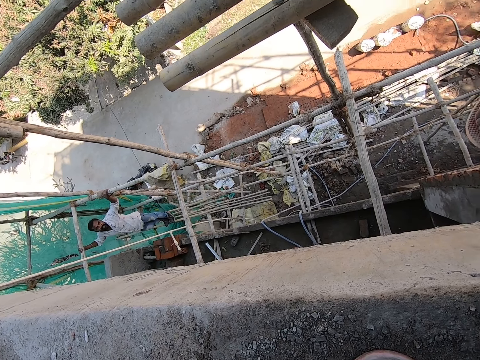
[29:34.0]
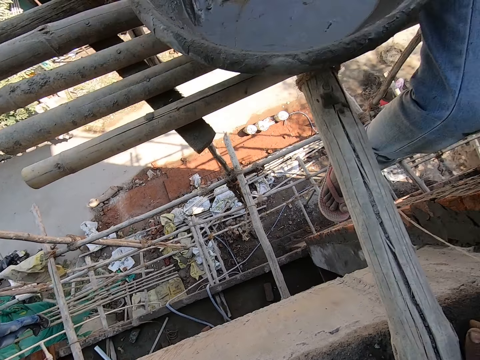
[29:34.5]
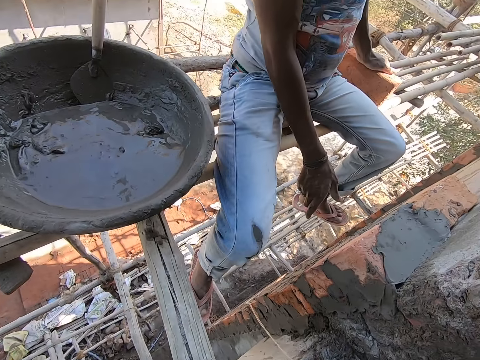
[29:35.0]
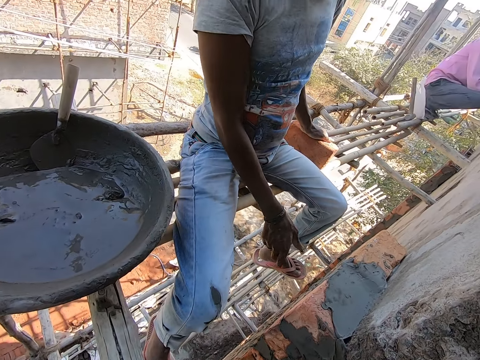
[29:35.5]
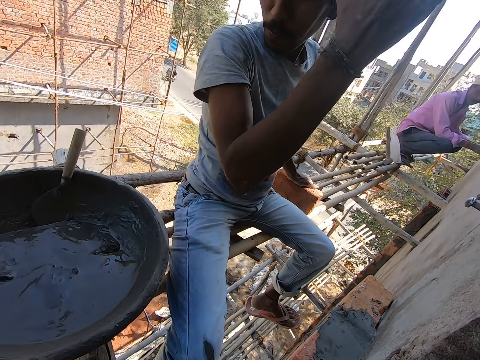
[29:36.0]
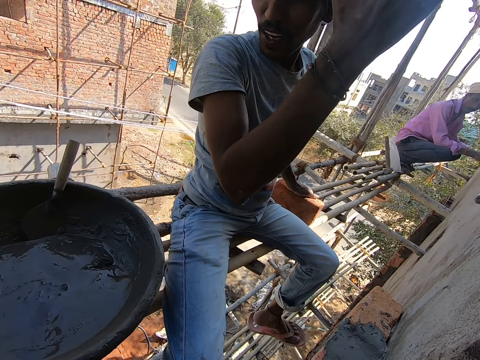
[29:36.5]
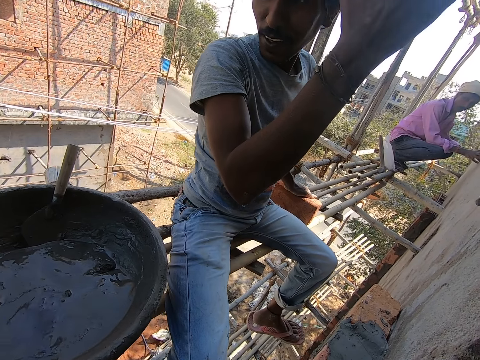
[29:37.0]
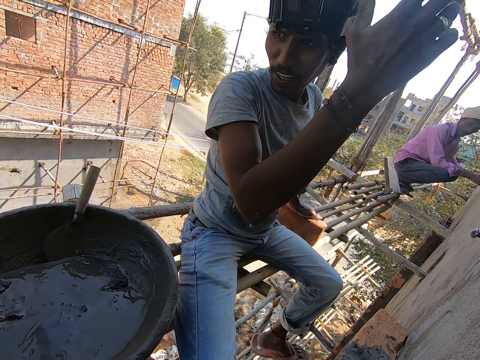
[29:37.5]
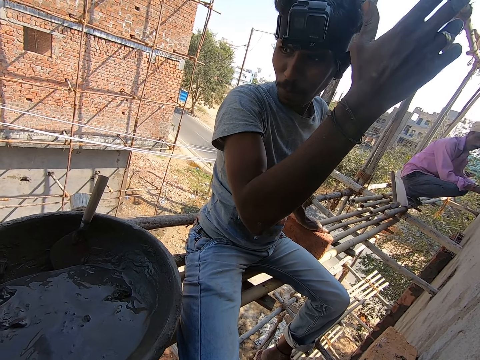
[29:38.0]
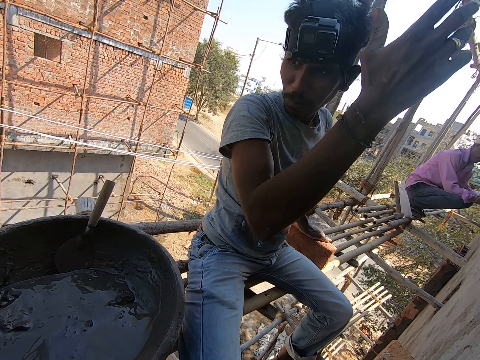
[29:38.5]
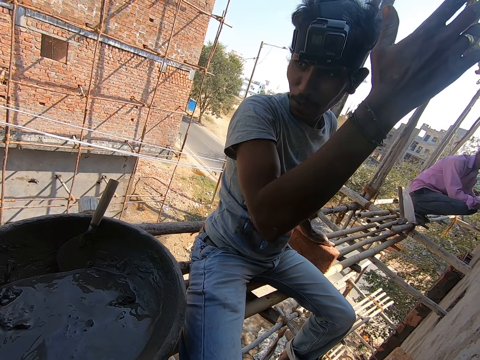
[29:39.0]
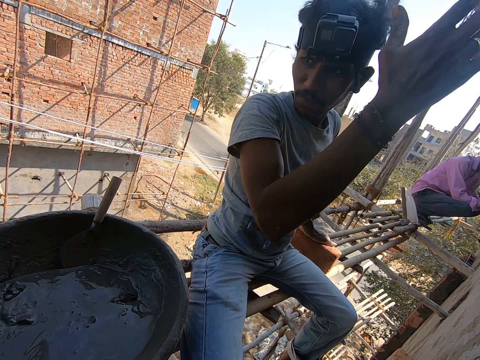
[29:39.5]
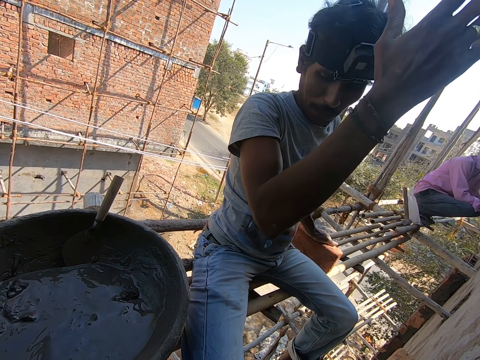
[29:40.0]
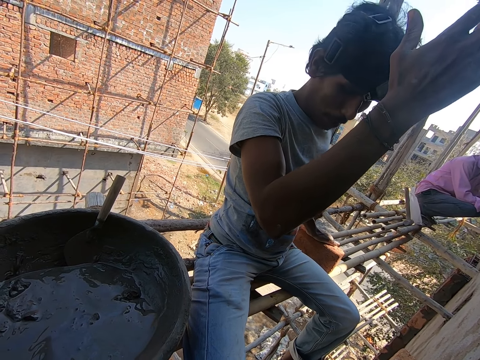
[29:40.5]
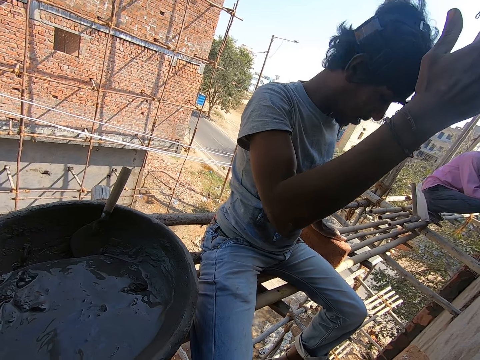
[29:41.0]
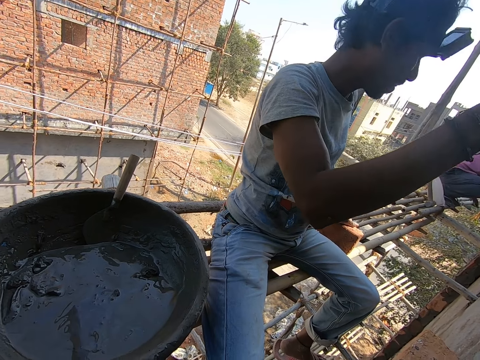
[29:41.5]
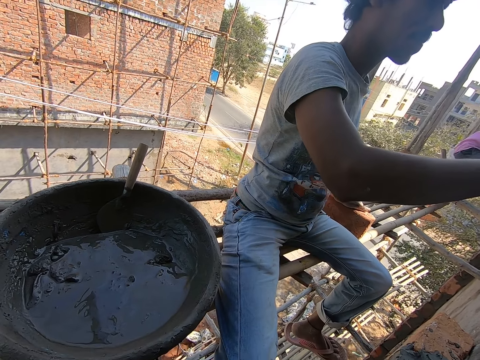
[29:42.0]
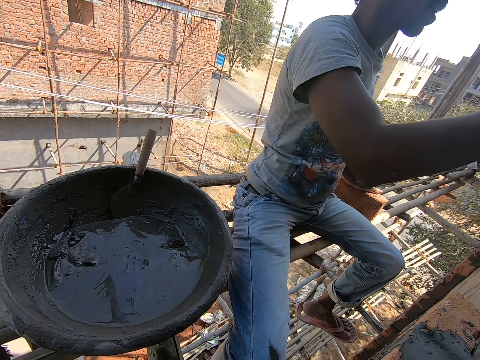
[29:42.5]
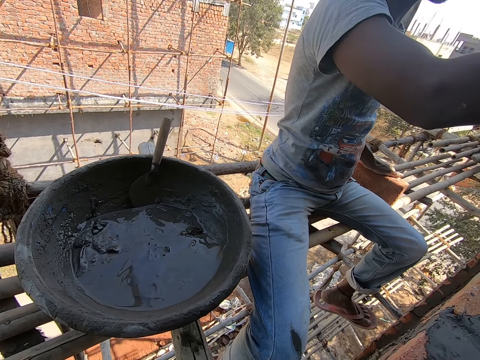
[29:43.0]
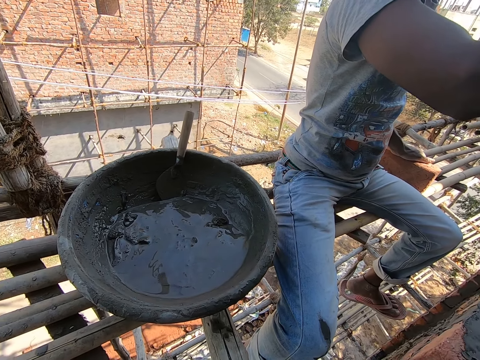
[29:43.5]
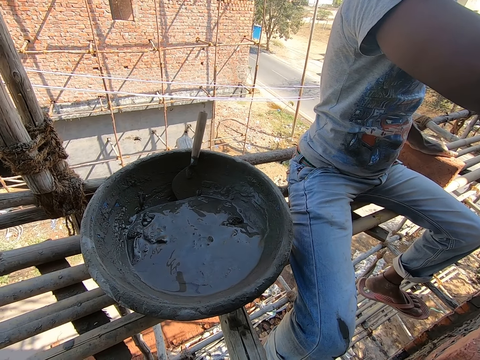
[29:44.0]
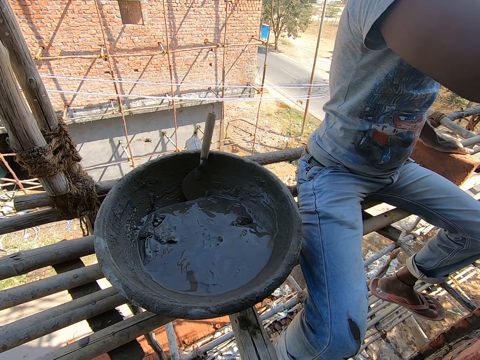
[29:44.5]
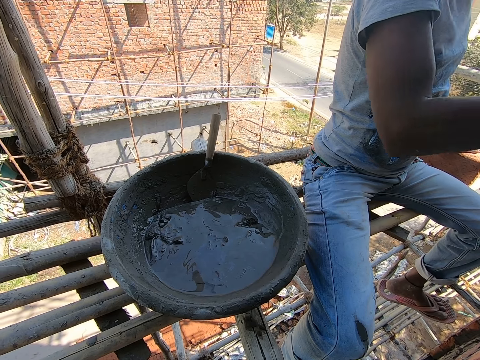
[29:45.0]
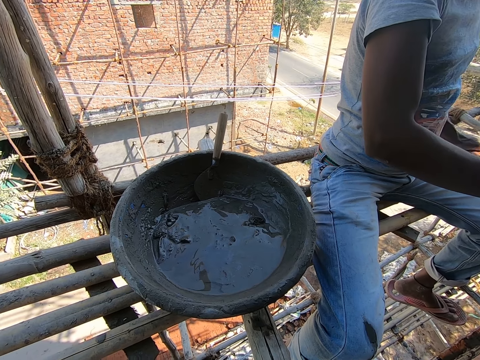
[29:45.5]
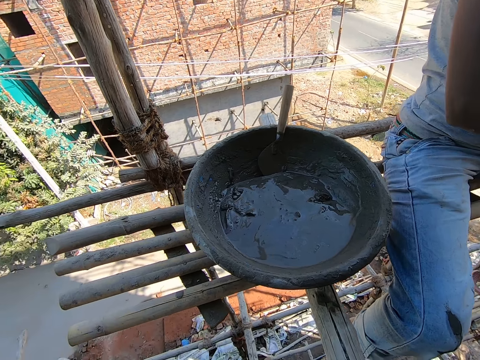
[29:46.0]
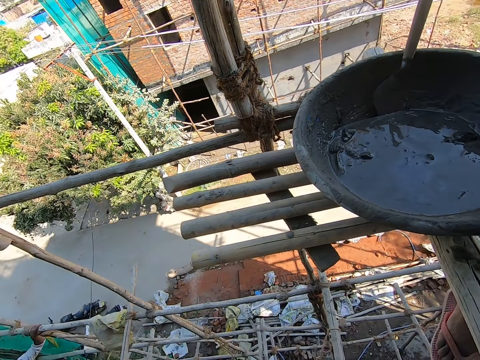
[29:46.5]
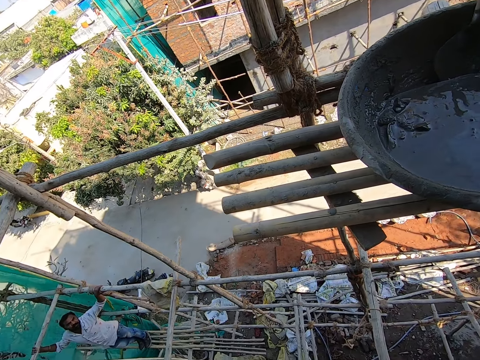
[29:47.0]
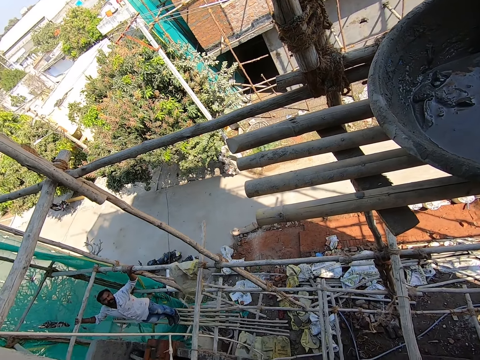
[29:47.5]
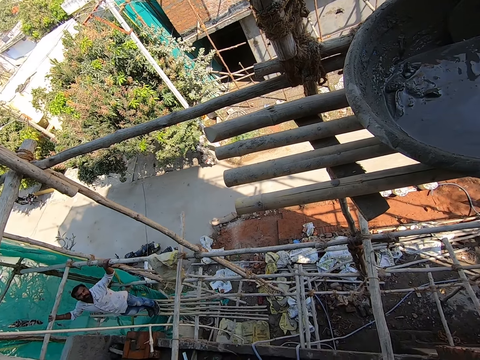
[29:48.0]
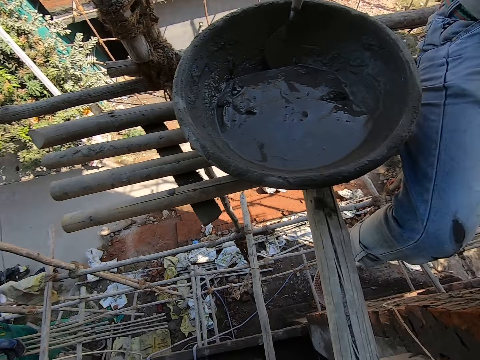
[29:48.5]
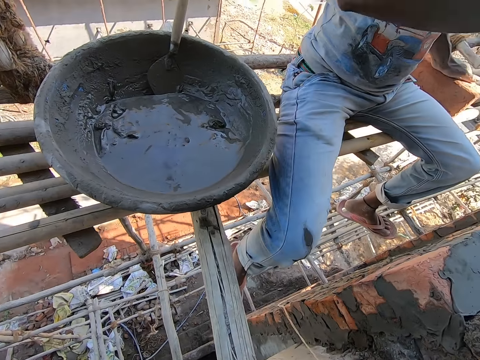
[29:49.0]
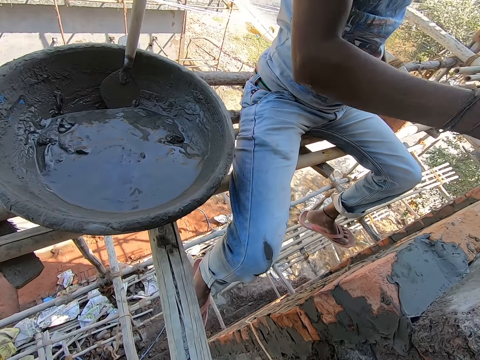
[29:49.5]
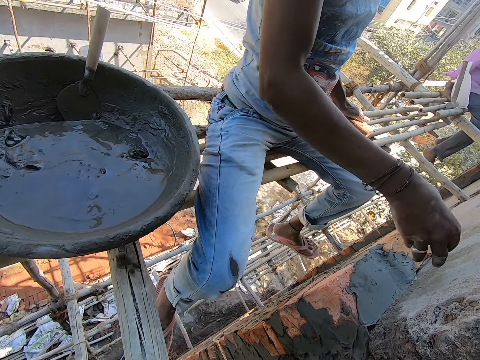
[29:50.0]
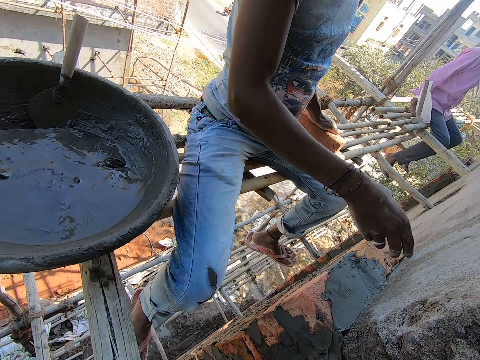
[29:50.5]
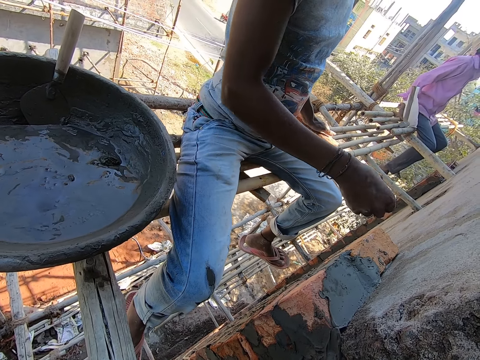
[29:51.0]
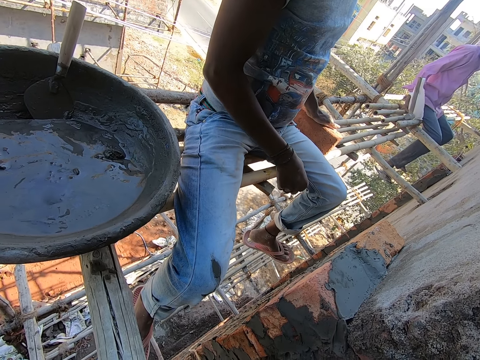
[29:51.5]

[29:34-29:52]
The camera wearer interacts with a man. A man converses with another man. The camera wearer stares at another man.

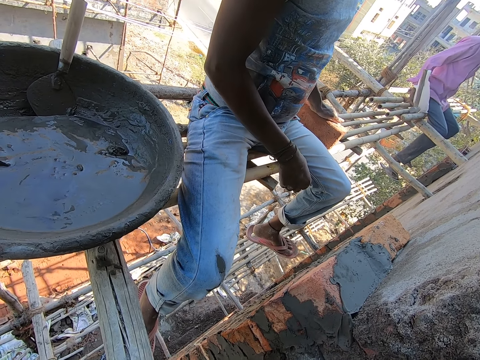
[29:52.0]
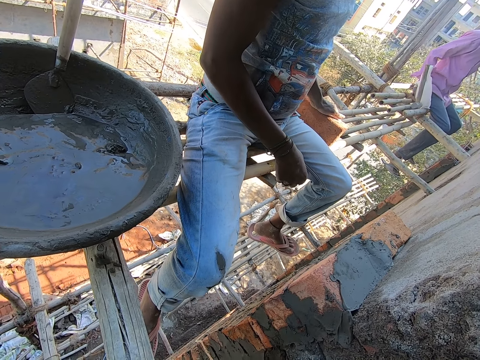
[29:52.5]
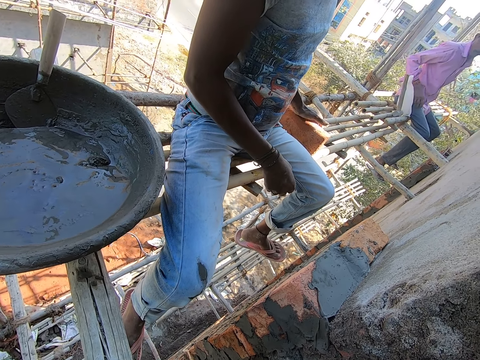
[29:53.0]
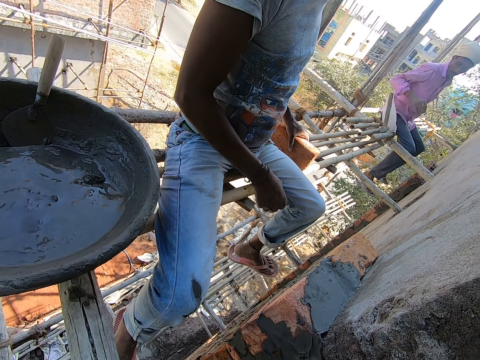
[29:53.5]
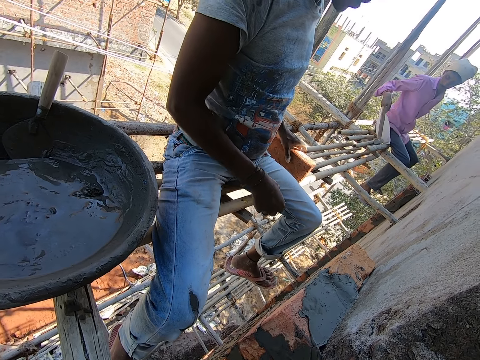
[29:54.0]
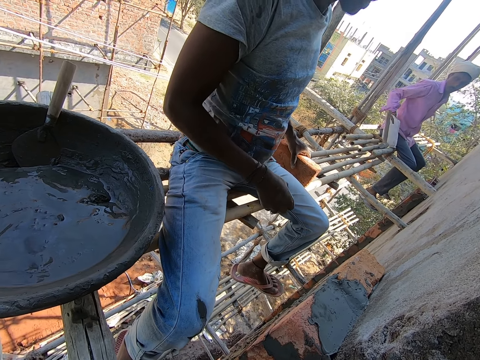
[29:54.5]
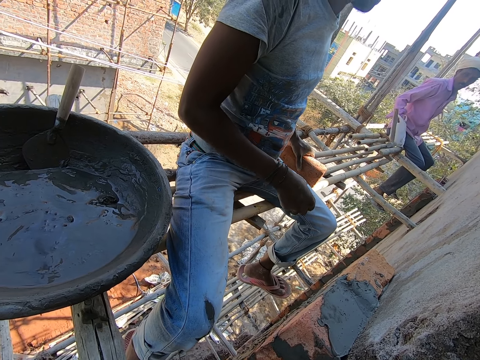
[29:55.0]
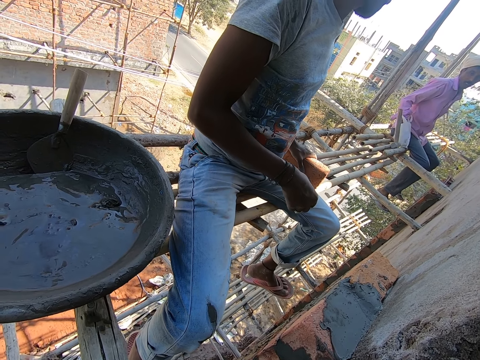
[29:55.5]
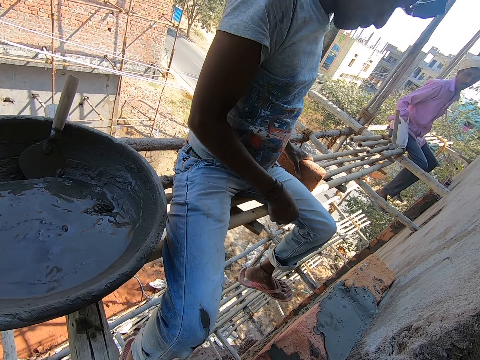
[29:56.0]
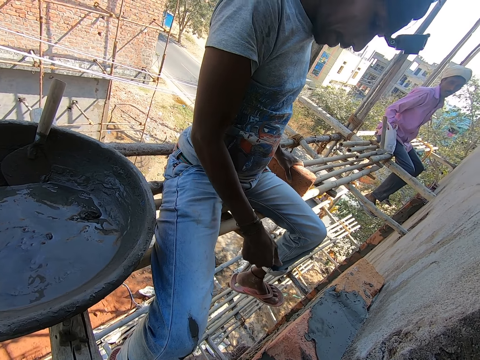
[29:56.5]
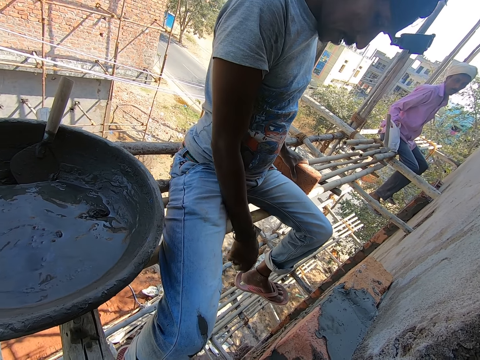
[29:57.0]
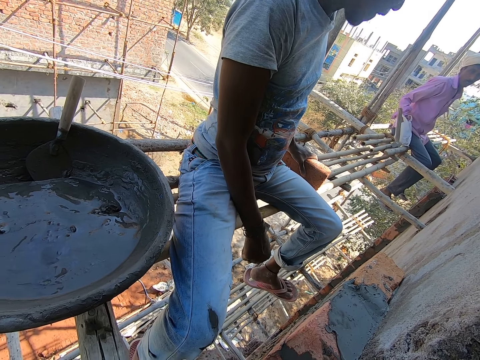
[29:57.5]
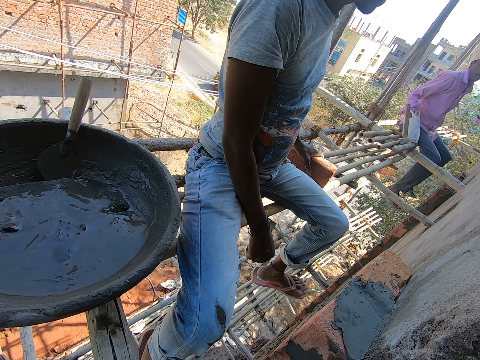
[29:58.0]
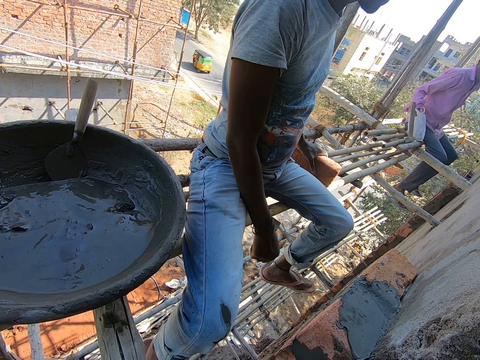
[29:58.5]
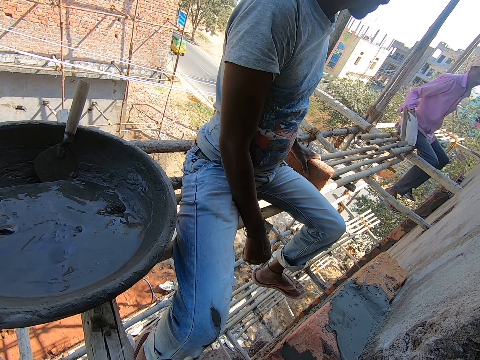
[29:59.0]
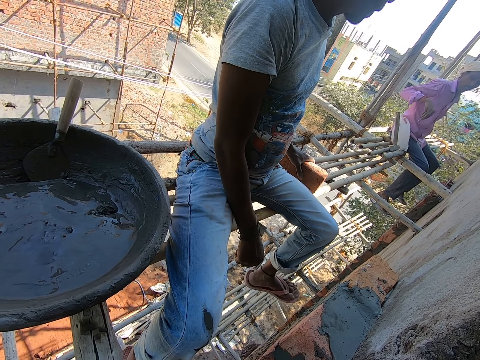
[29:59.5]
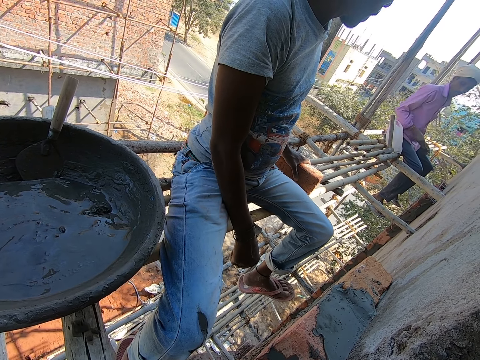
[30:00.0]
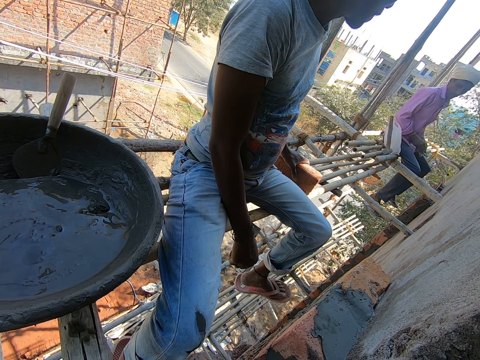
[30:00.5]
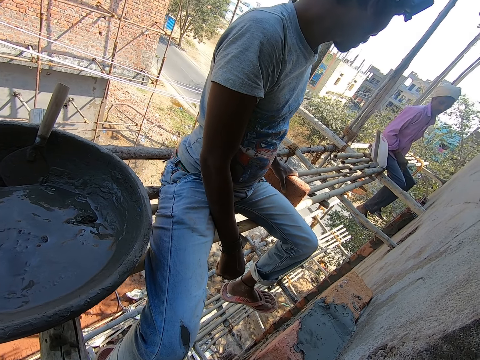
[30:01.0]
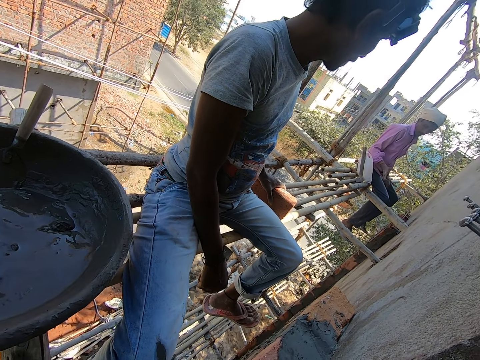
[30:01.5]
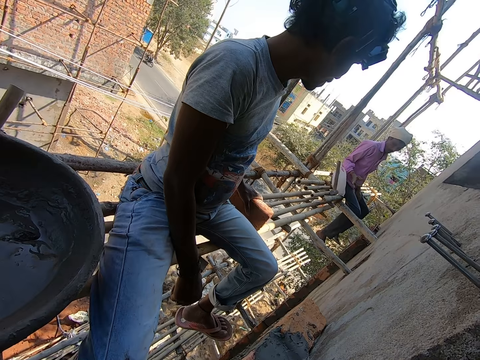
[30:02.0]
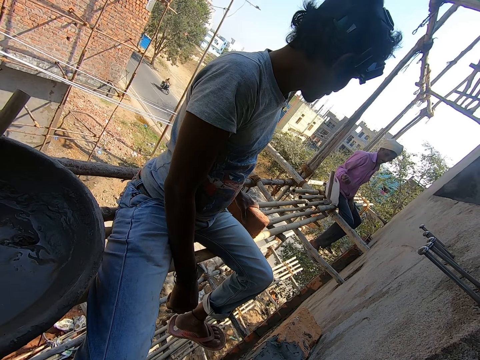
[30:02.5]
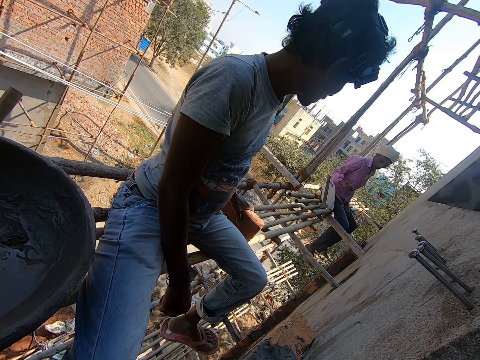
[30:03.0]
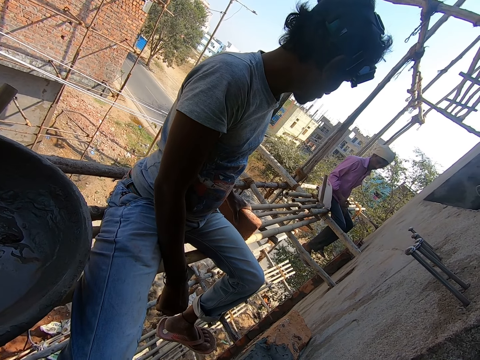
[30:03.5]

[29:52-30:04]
A man places his right hand into the plastic bag on the plank. The camera wearer stares at the man. The man picks up a nail from the plastic bag on the plank with his right hand.
